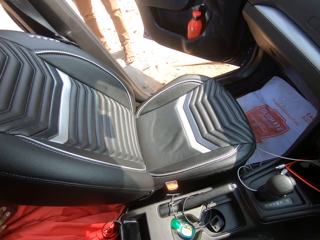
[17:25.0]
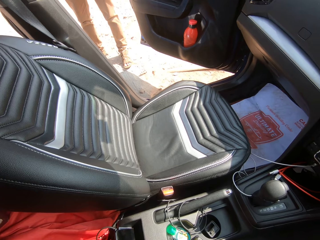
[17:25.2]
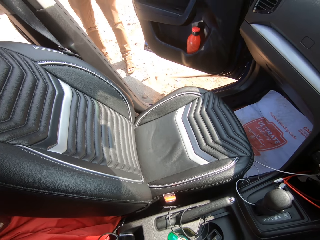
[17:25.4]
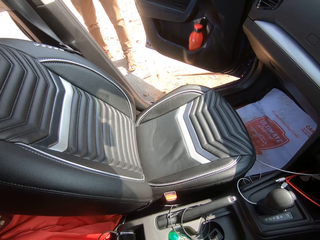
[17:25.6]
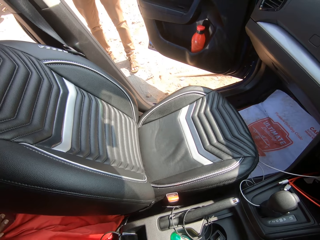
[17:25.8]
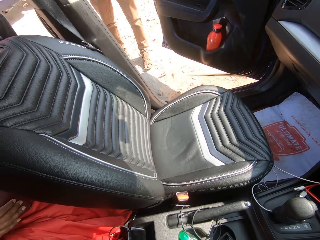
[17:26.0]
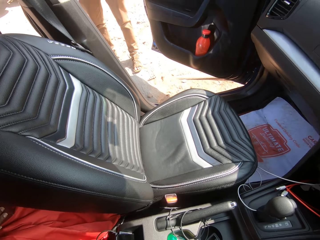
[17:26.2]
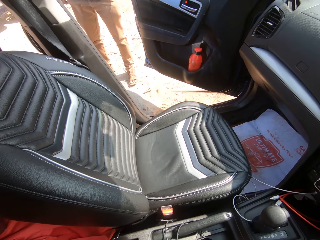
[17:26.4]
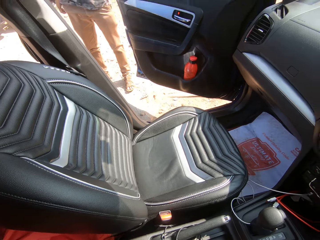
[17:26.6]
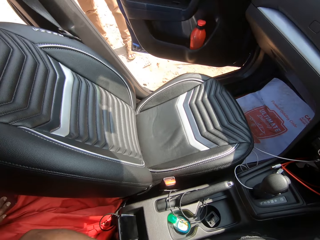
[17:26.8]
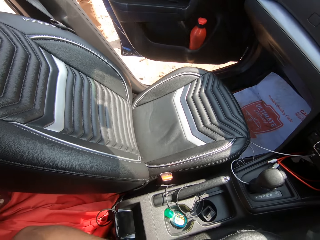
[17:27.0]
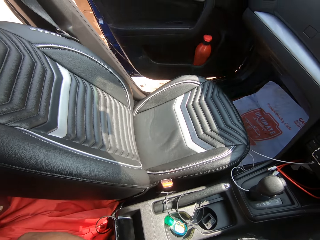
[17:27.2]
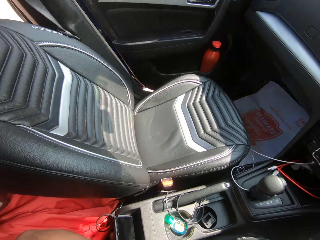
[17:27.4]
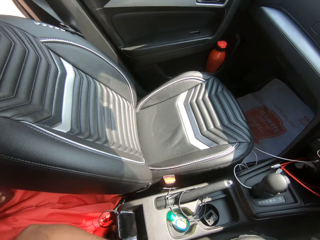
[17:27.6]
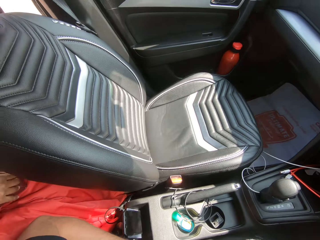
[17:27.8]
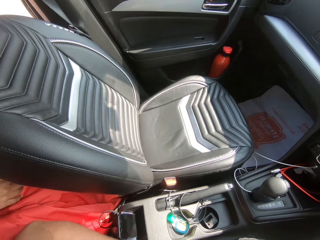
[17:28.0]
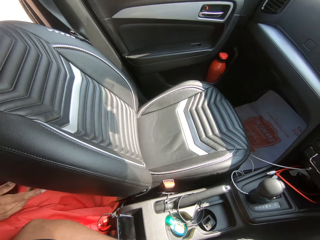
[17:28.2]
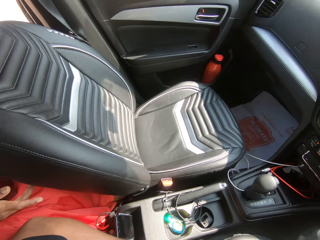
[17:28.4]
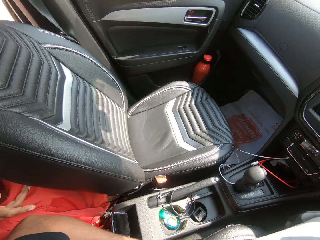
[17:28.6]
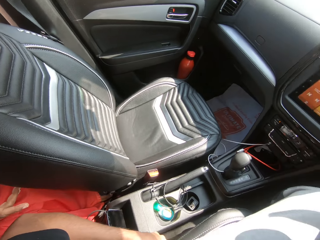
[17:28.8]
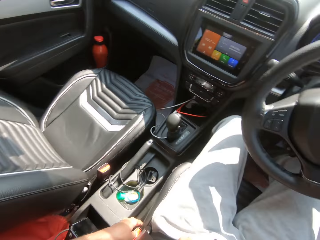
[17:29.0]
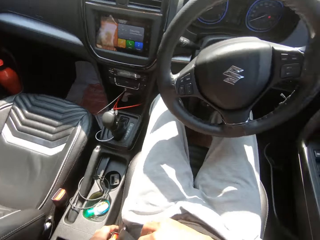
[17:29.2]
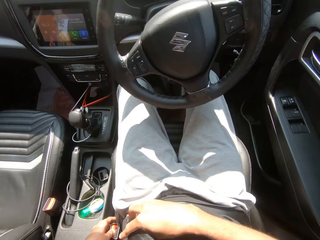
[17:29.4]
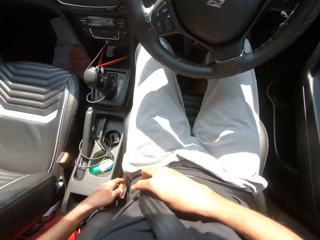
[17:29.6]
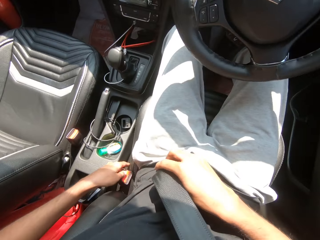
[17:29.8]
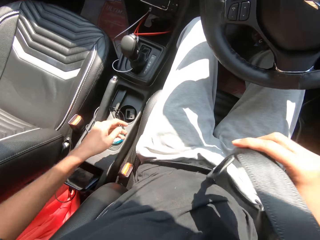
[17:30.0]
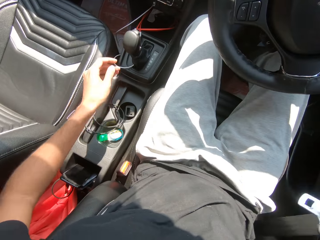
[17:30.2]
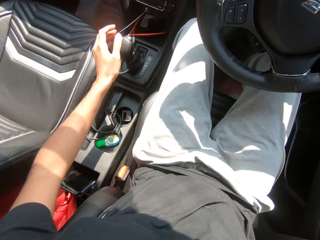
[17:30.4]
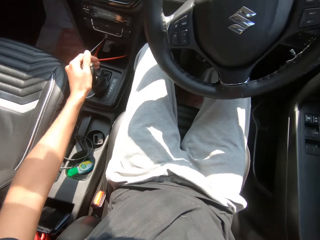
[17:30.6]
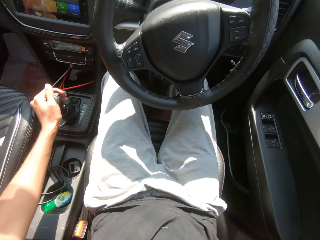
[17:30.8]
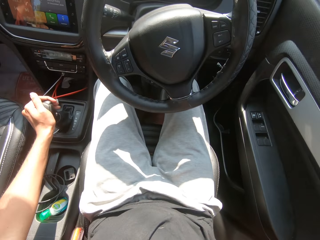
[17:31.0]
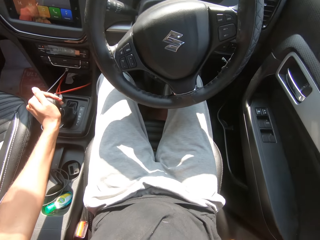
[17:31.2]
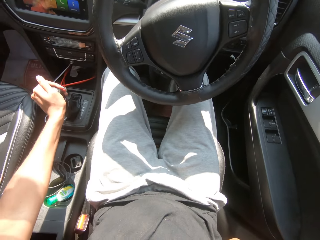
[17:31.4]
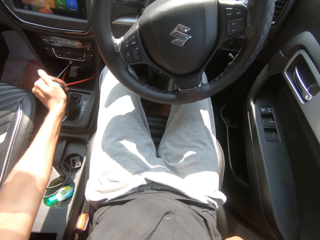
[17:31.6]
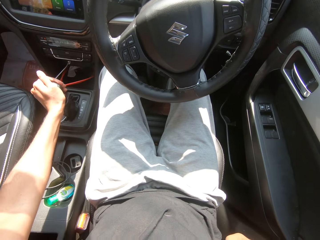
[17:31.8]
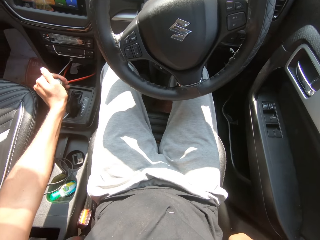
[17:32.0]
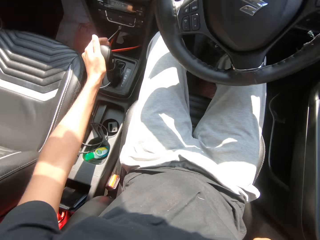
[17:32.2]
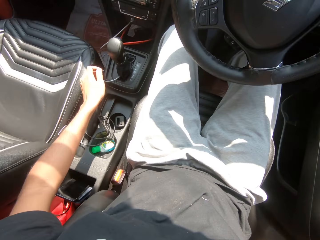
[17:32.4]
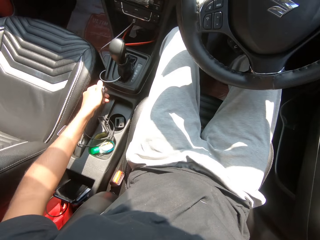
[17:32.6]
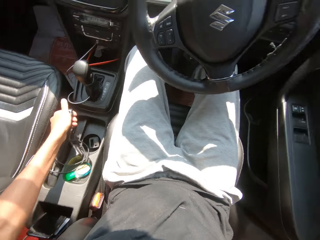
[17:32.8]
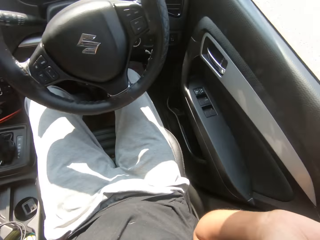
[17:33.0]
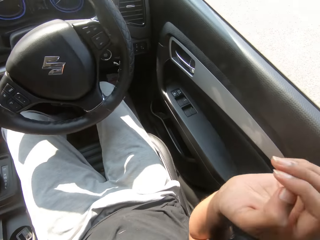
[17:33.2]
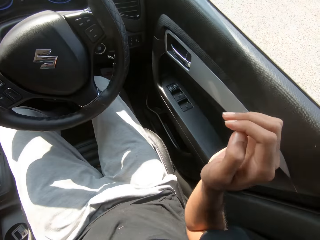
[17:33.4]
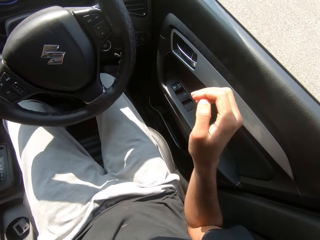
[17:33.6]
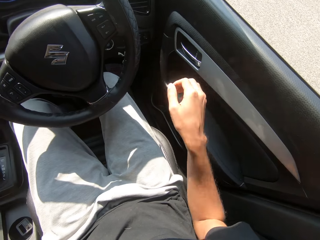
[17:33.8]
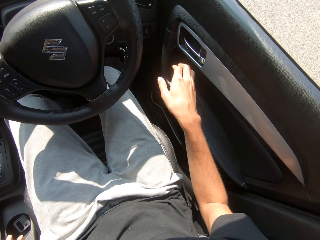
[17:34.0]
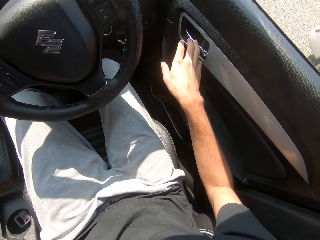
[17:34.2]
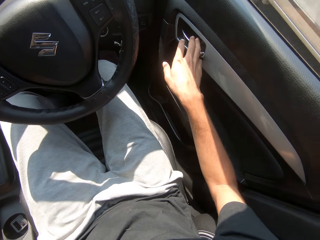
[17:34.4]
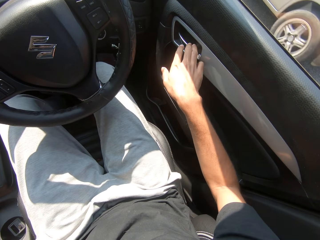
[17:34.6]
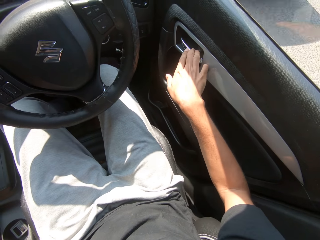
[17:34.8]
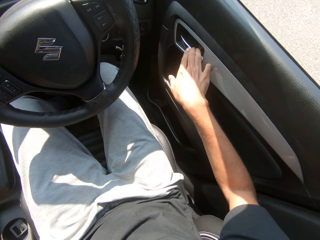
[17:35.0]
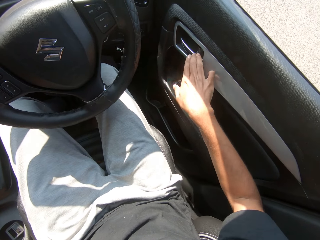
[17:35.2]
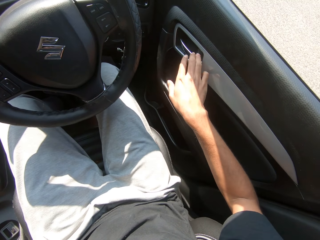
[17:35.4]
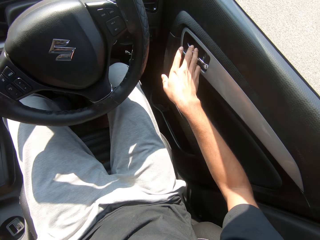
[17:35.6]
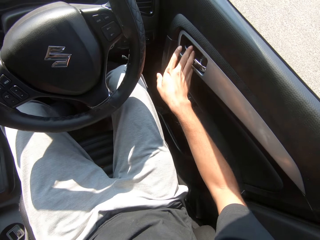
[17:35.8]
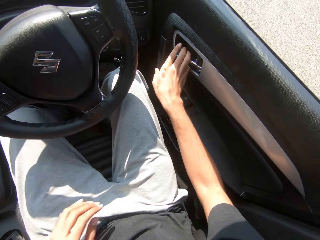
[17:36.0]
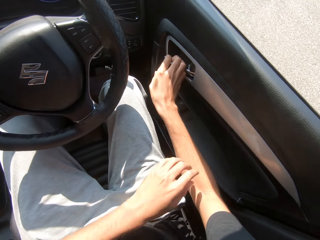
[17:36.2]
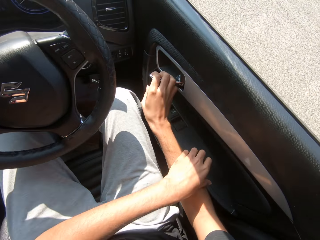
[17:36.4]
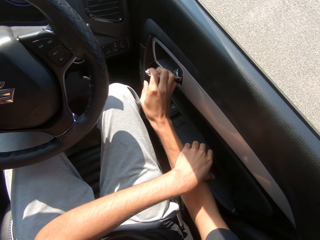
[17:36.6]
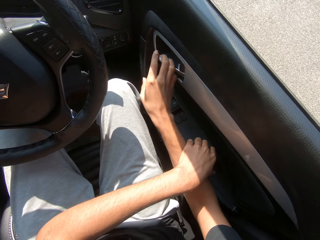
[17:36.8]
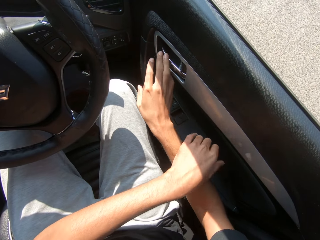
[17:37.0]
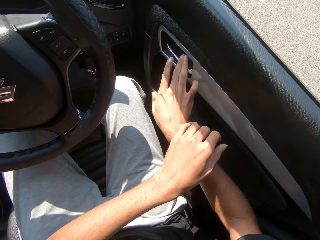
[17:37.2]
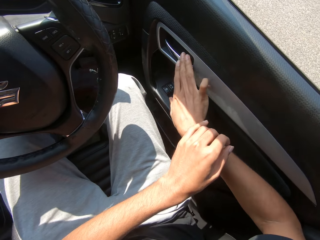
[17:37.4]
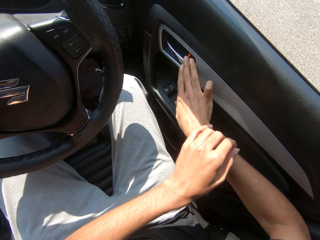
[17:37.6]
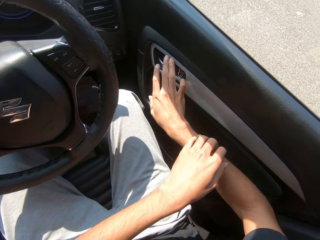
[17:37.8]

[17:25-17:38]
The man stares in the car. The man closes the door of the car with his left hand. The woman gesticulates with her right hand. The camera wearer operates the seat belt buckle of the car with his left hand. He removes the seat belt from the seat belt buckle with his right hand. He operates the hand brake of the car with his left hand. He adjusts the car gear. He releases the seat belt of the car in his left hand. He touches the interior car door handle with his right hand. A grey car drives past the car. The camera wearer pulls the interior car door handle with his right hand. He opens the car door. He touches the armrest of the car door with his left hand. He releases the interior car door handle from his right hand. He presses the car door control with his right hand.
